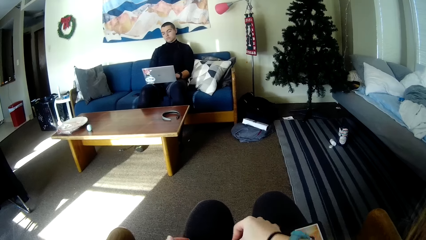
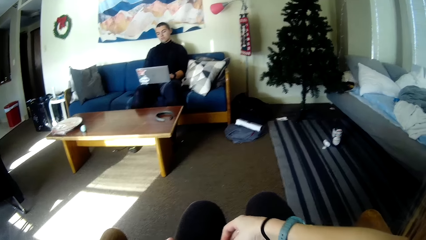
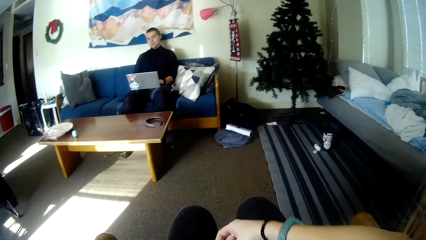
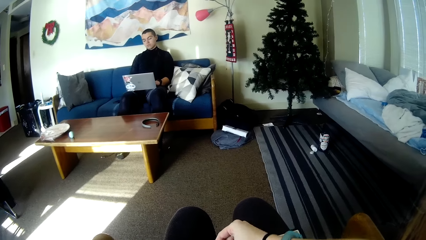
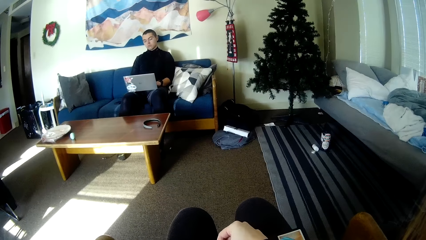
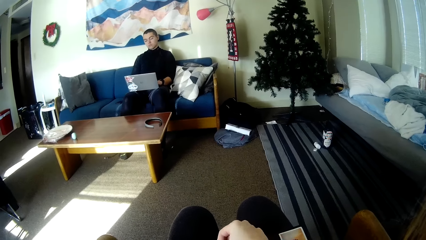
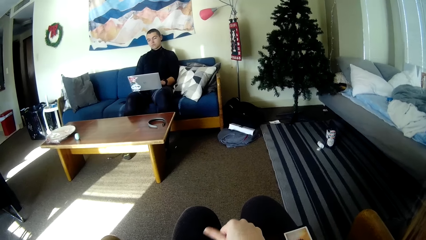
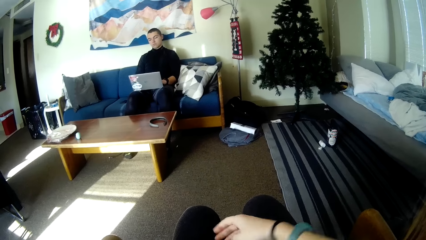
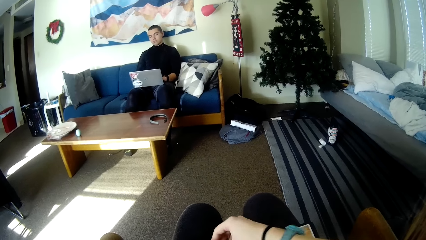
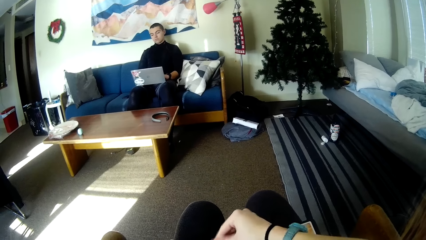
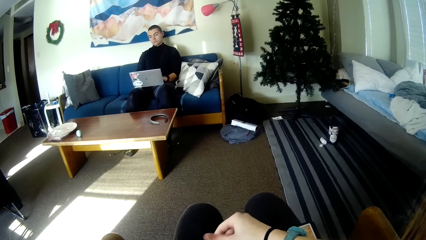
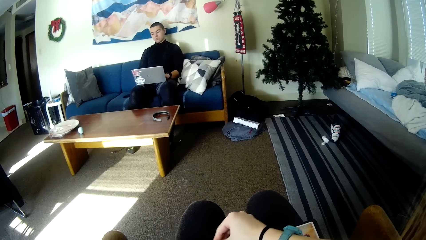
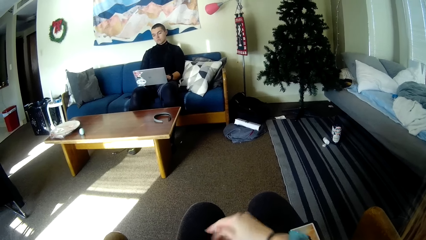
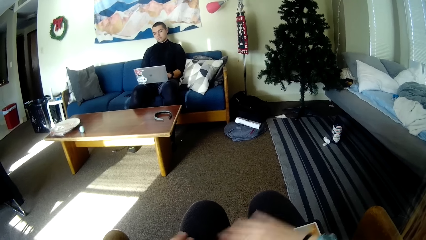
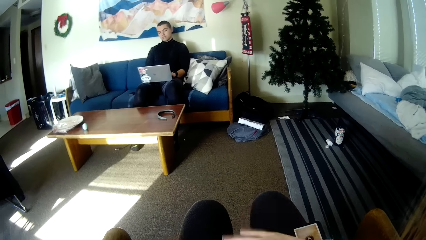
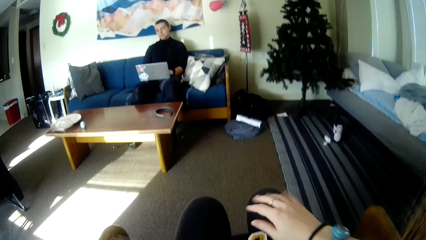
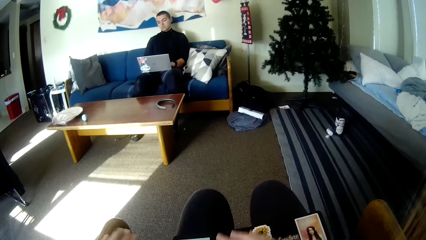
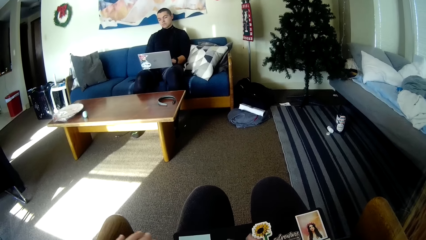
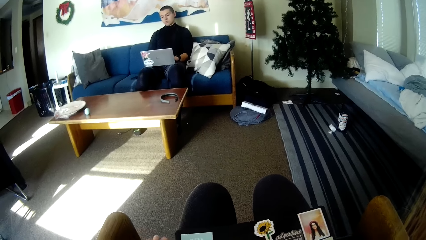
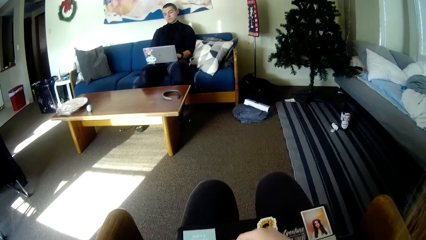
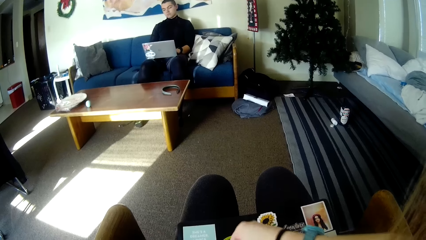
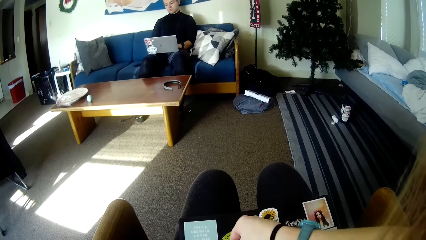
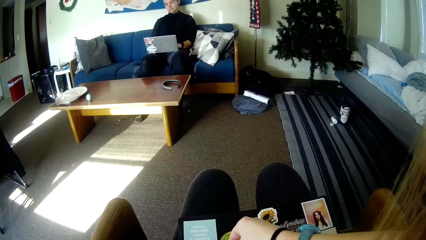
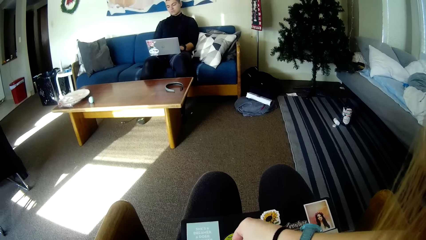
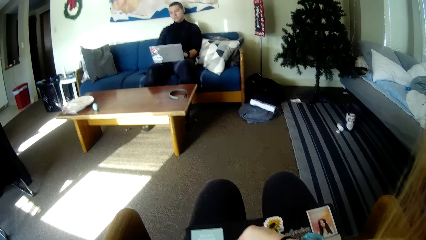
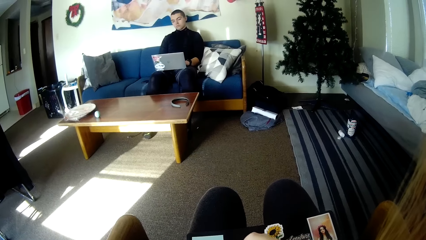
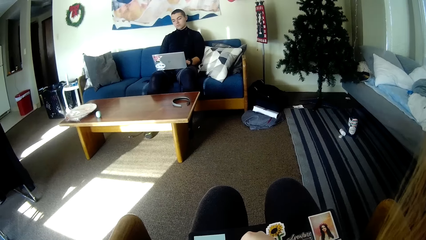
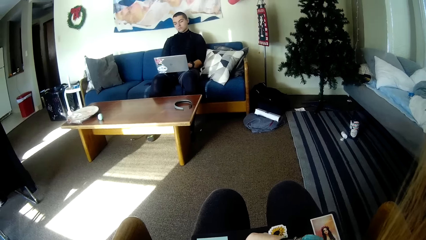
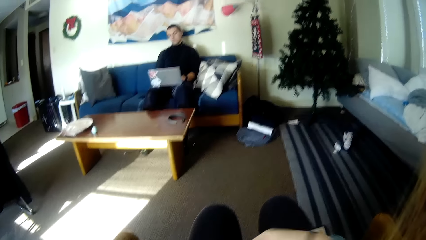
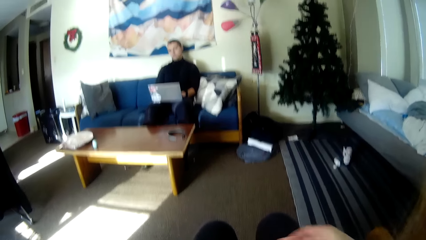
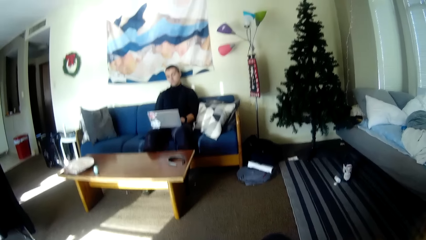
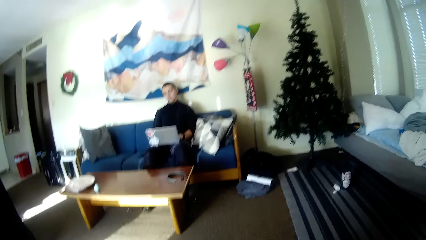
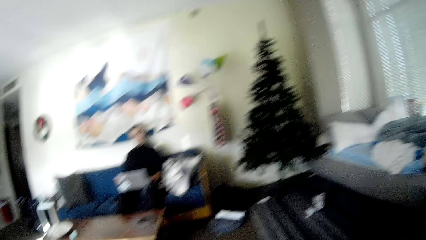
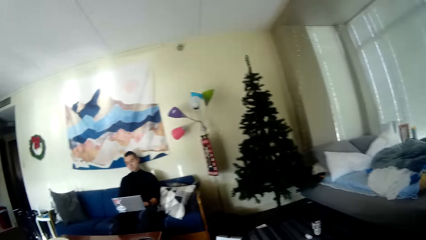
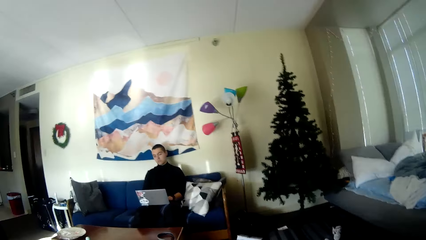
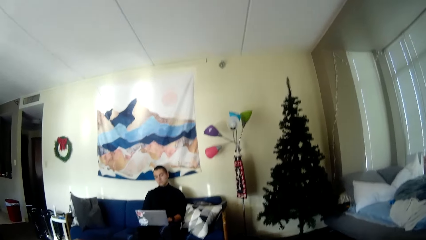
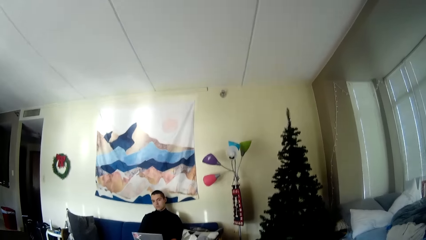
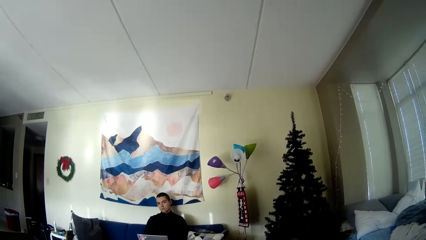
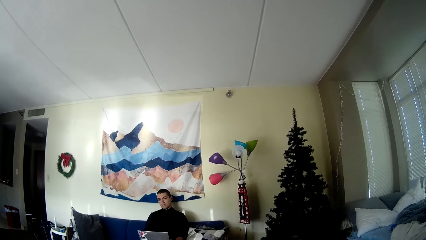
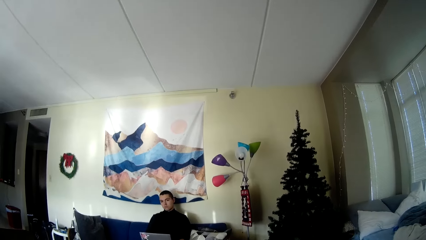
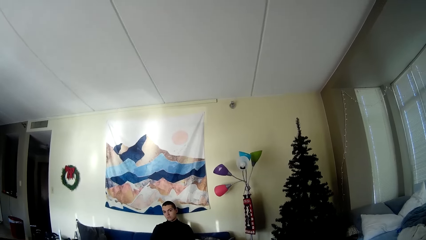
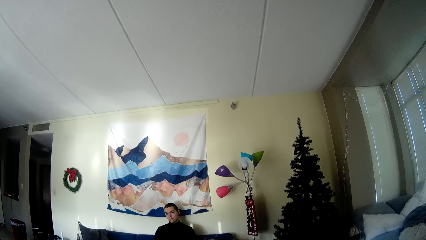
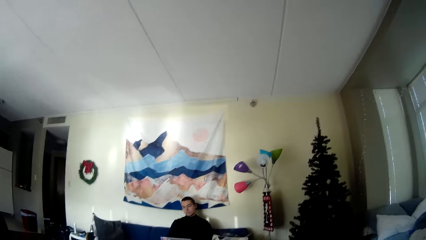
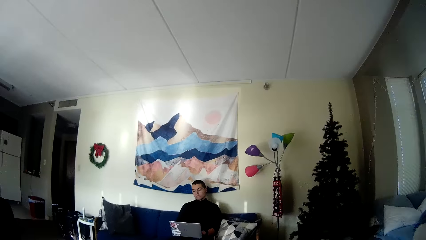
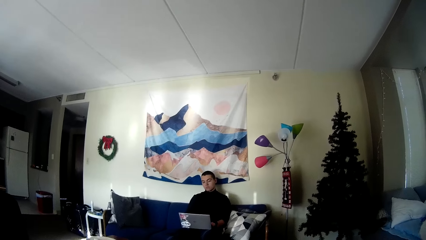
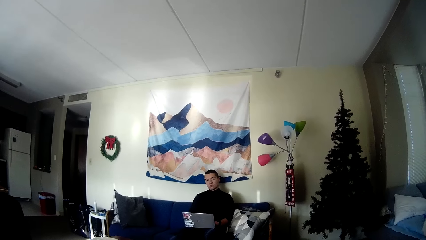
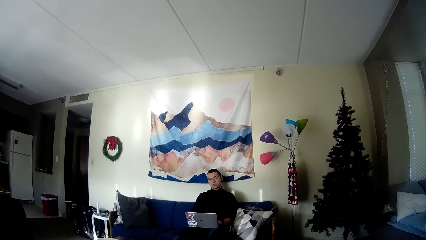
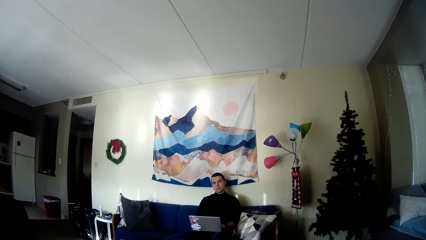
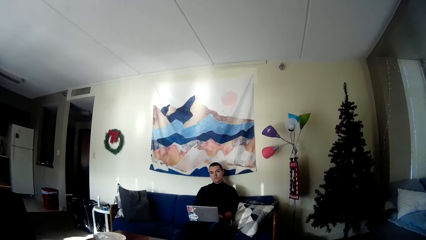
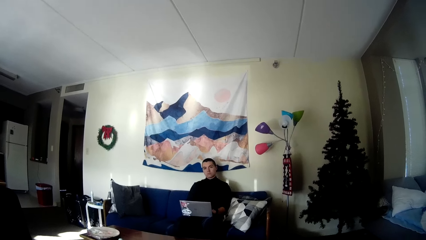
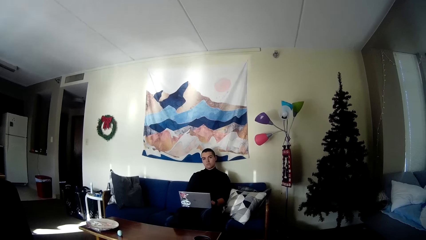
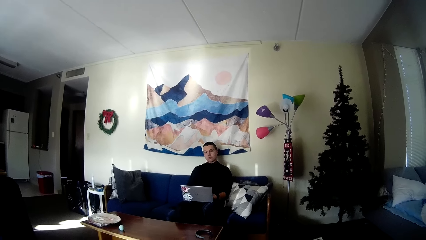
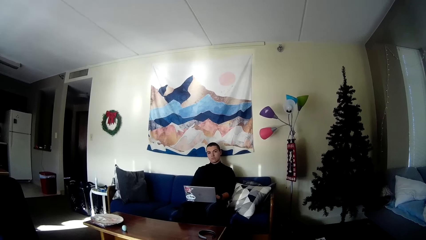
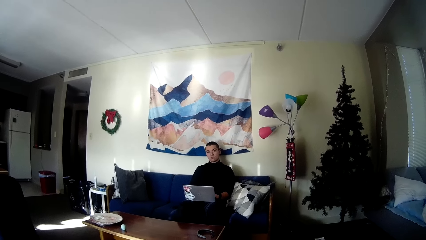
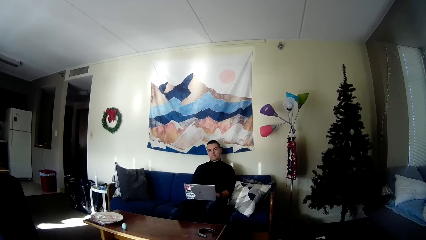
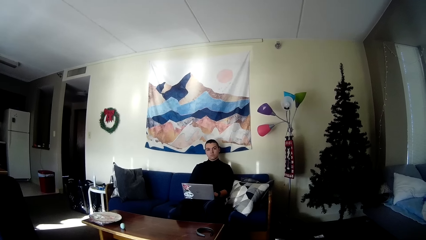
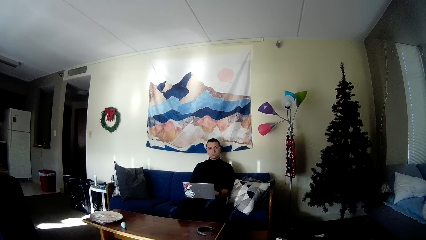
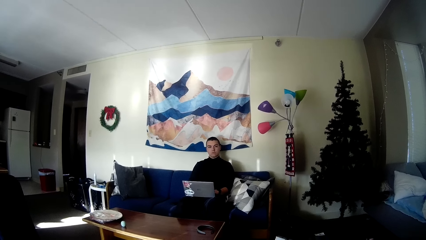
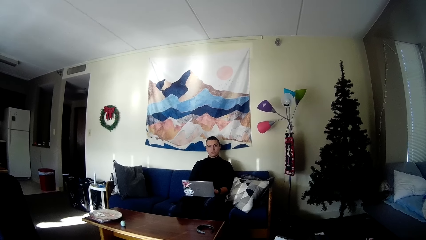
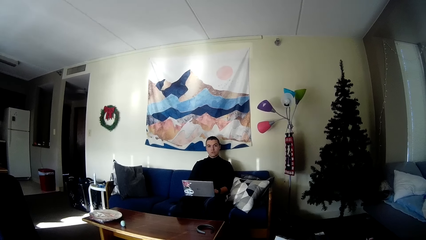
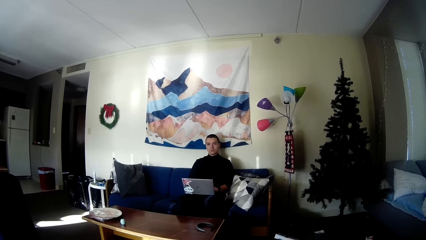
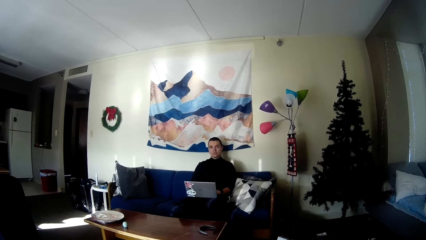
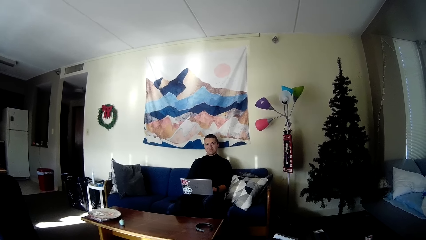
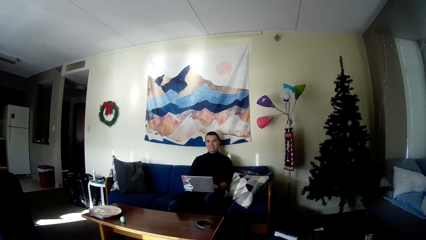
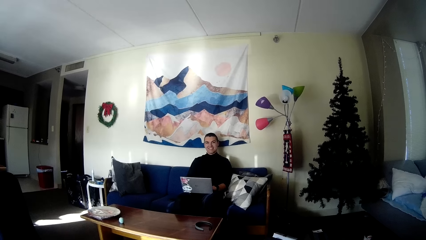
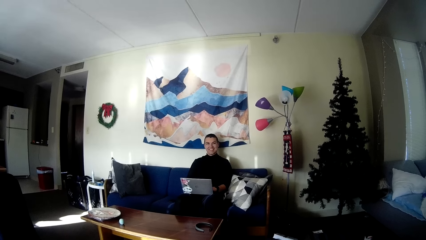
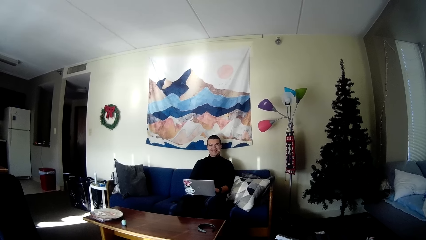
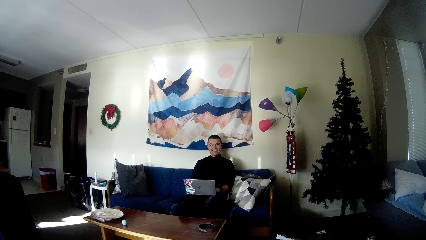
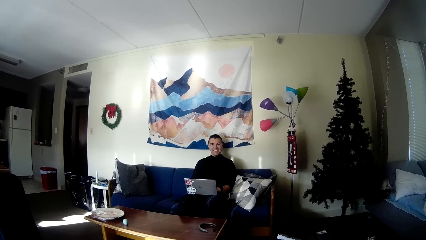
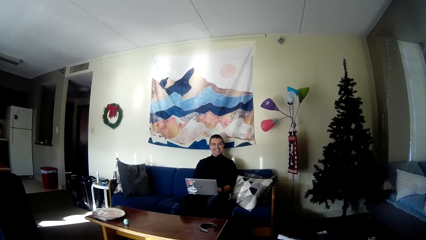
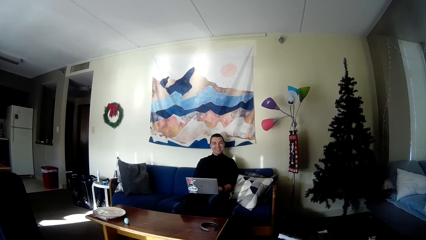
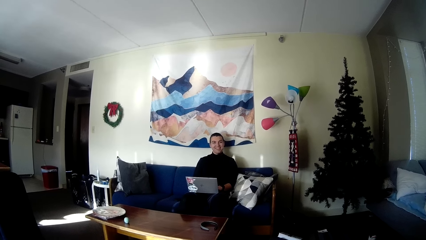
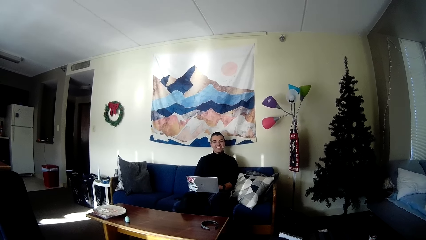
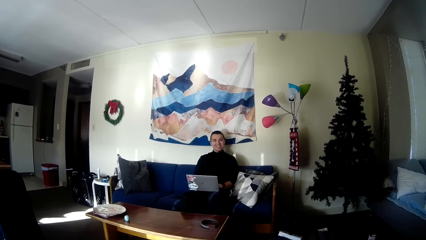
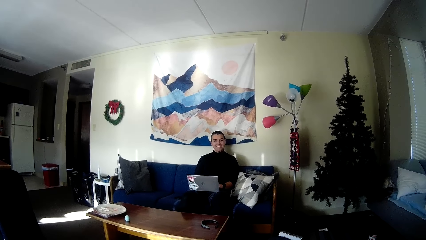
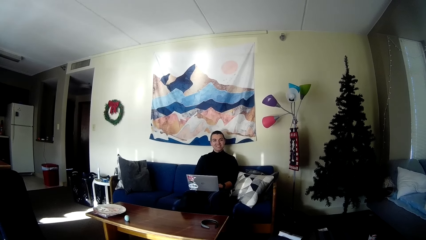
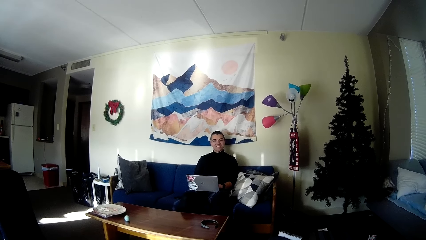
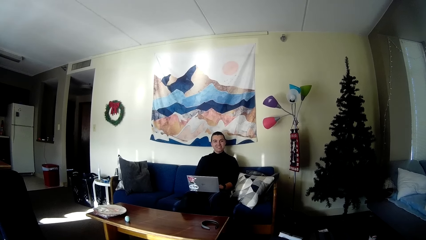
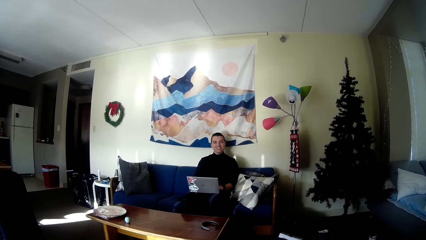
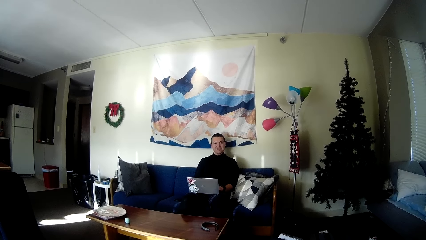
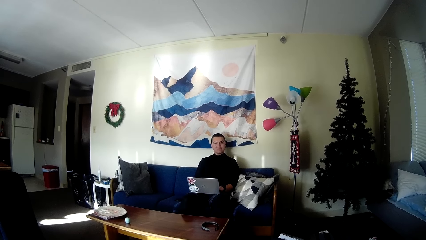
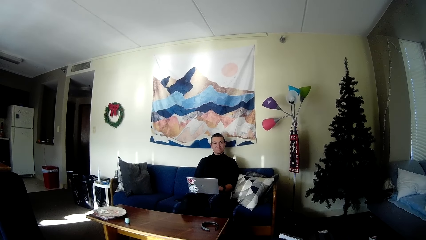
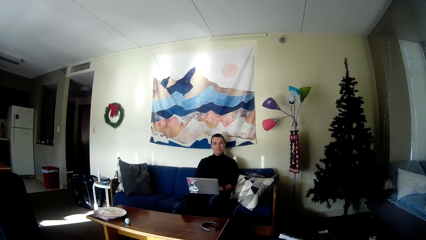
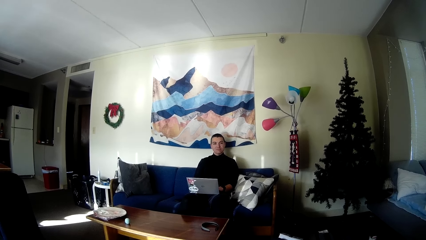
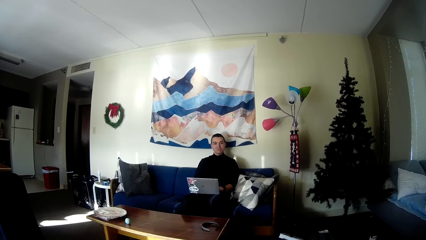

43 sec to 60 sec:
The camera wearer dusts the book on her lap. A man smiles towards the camera wearer.
